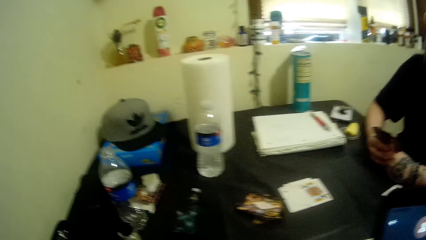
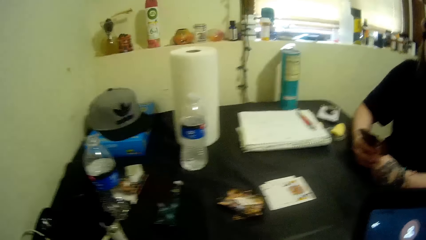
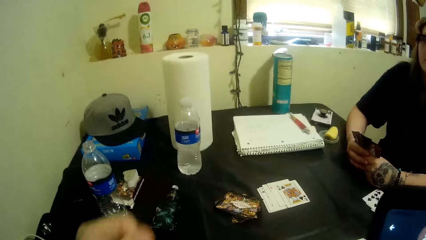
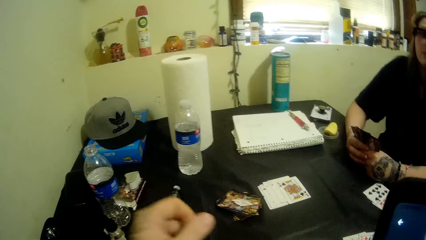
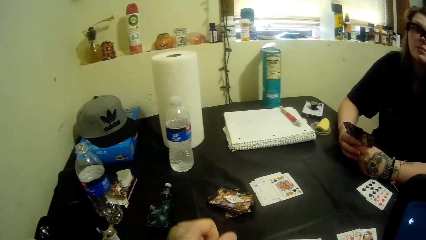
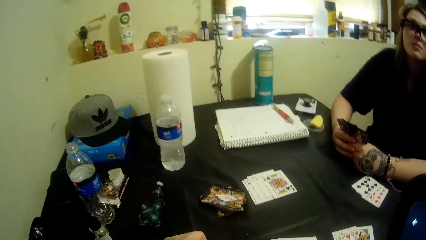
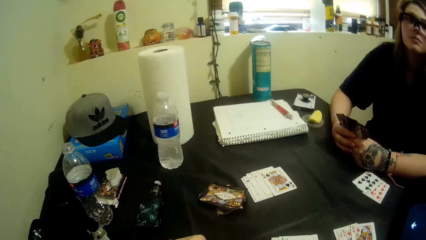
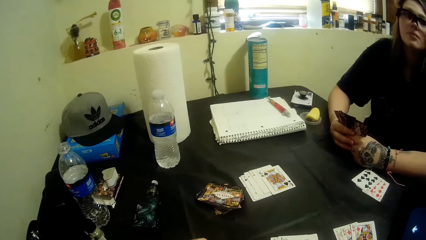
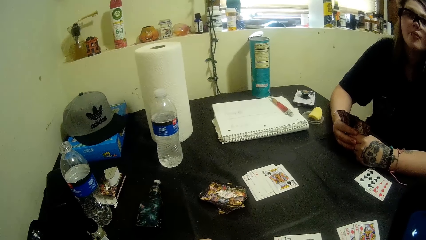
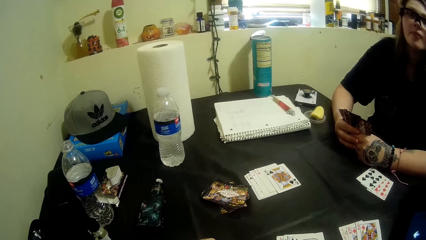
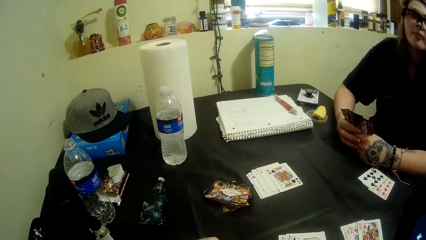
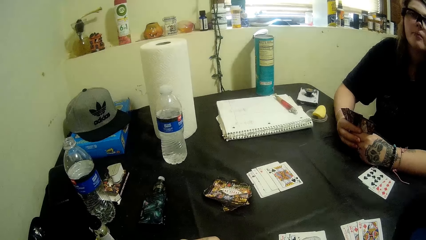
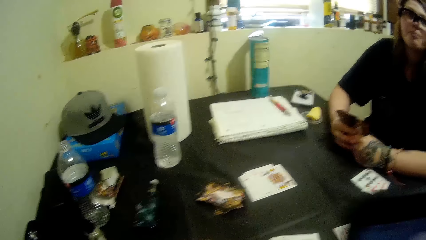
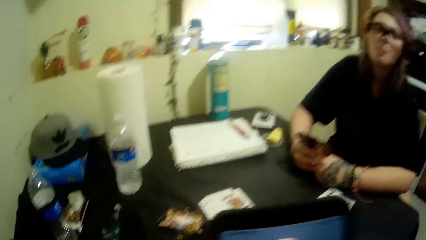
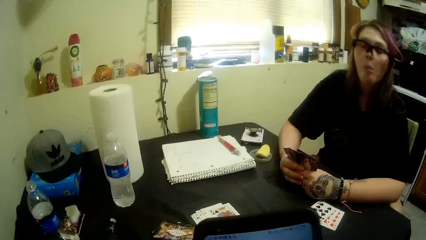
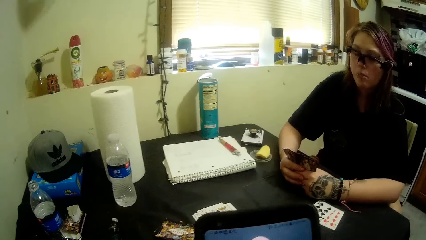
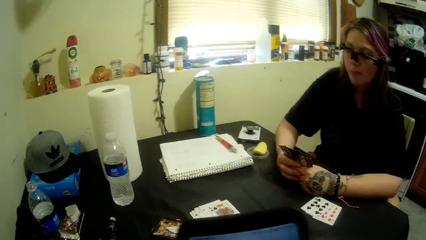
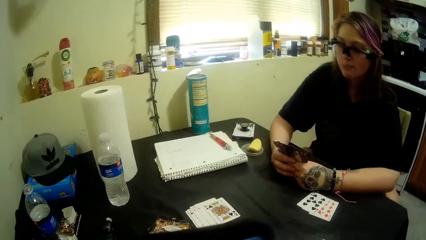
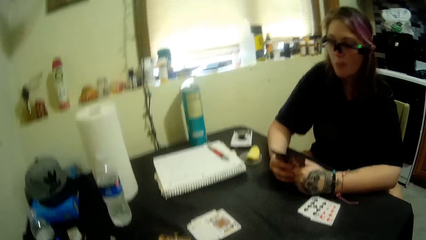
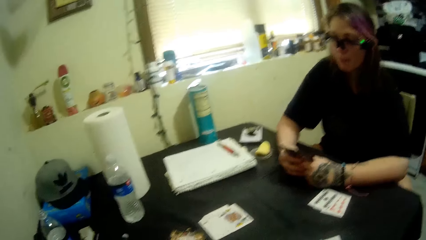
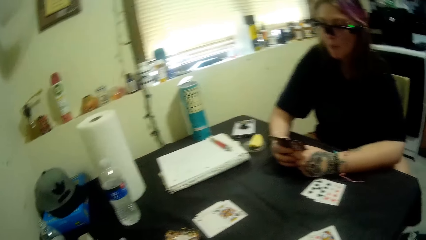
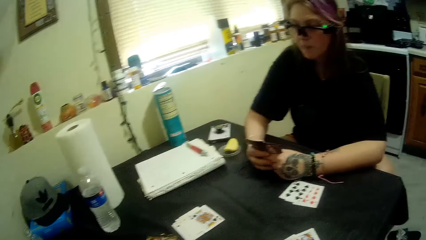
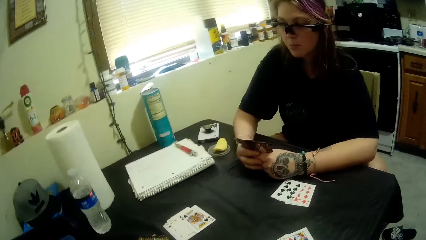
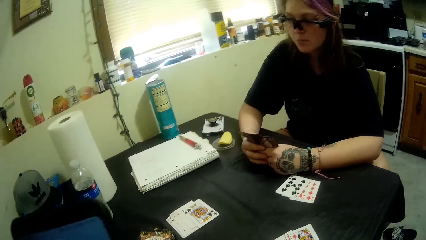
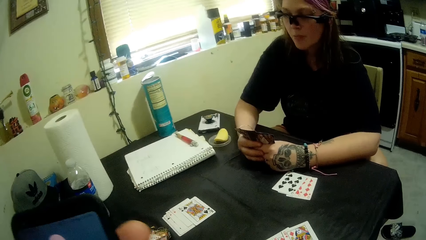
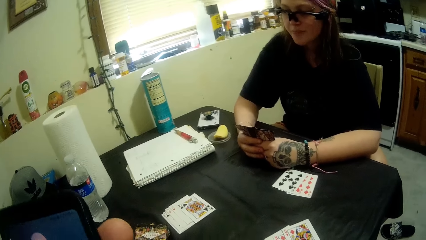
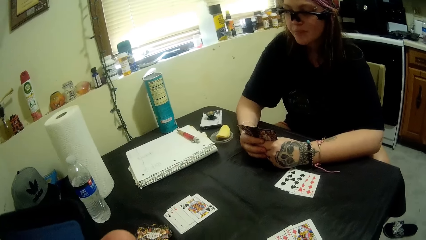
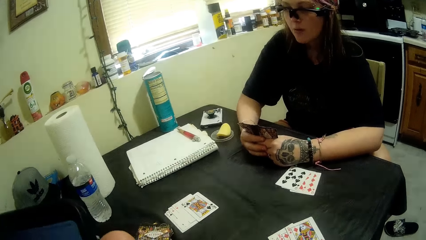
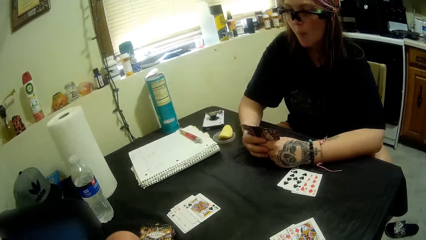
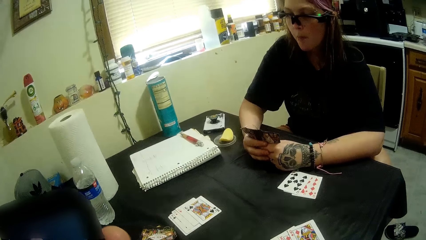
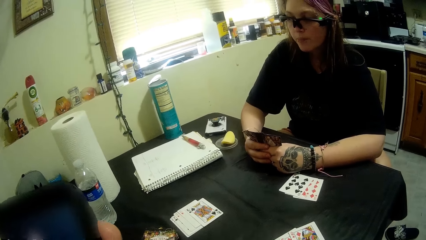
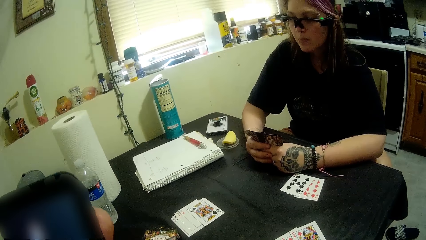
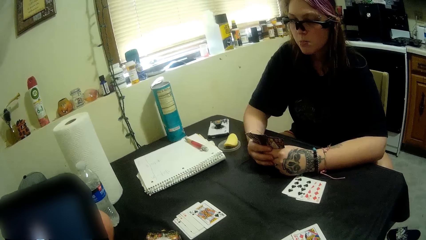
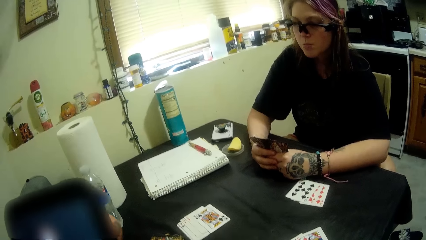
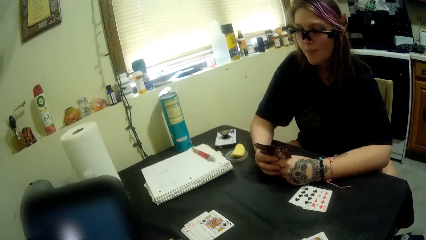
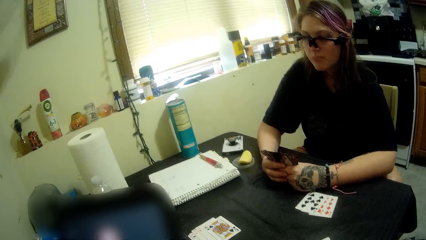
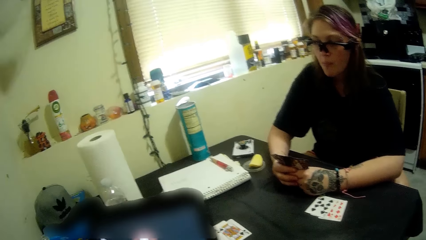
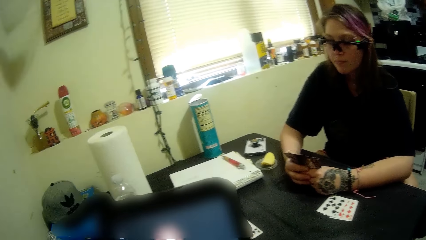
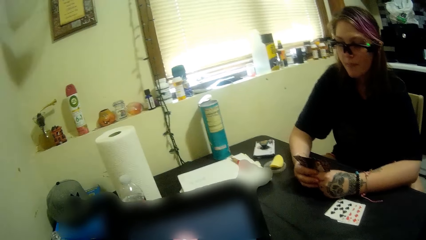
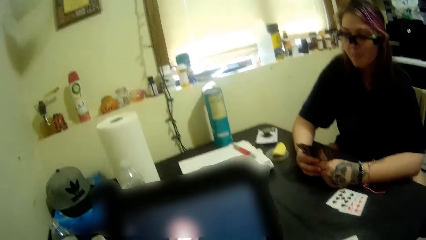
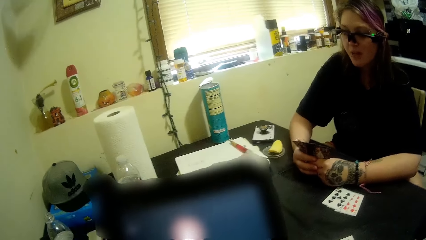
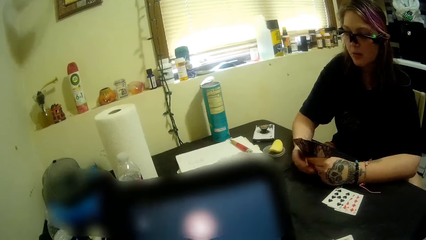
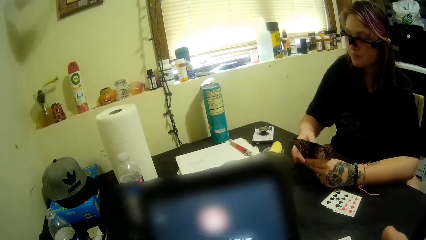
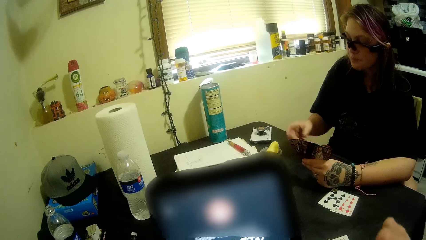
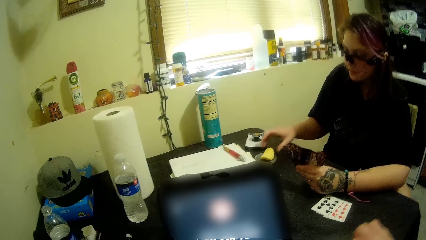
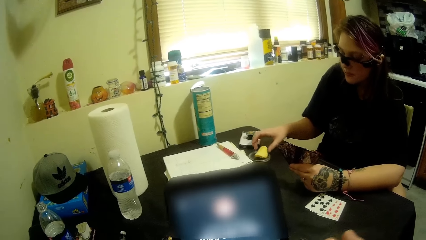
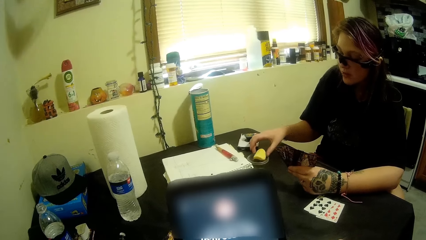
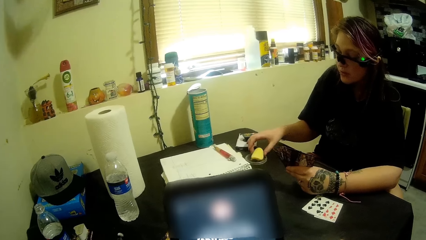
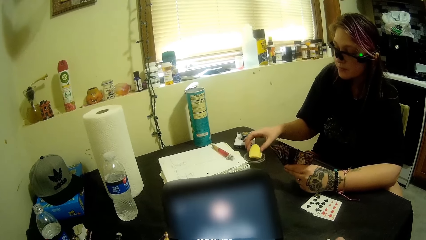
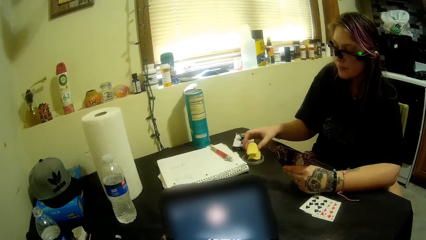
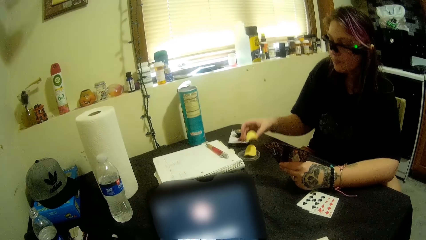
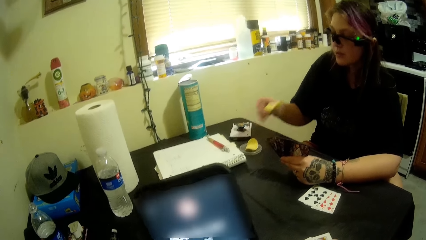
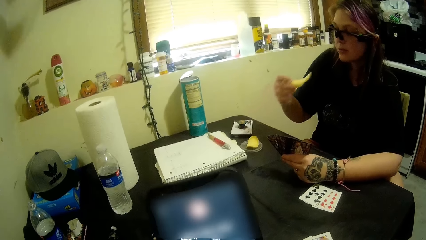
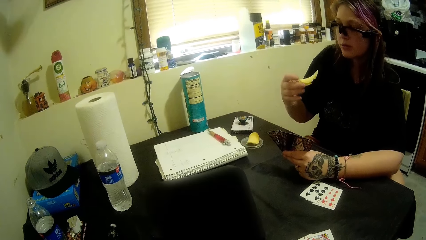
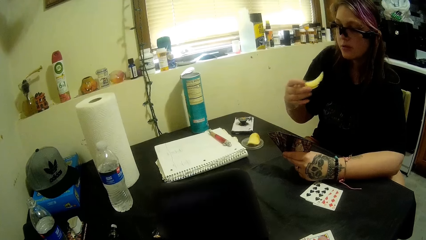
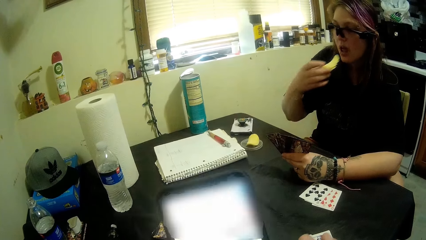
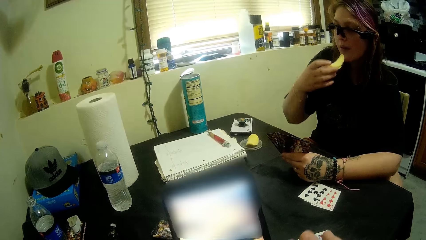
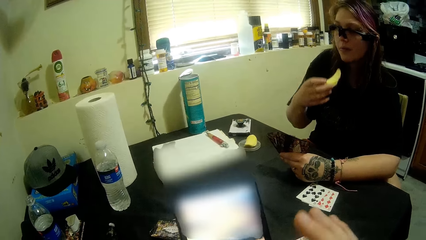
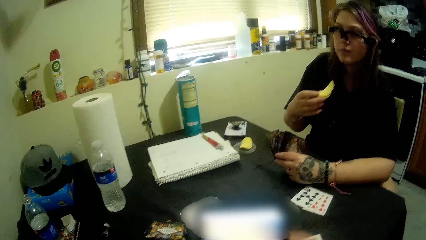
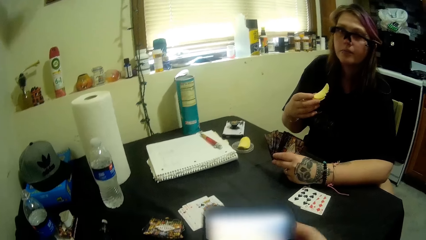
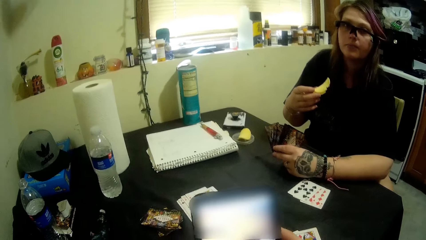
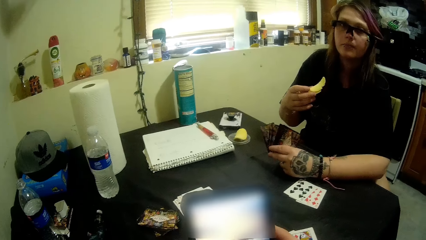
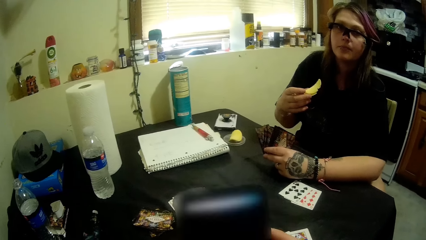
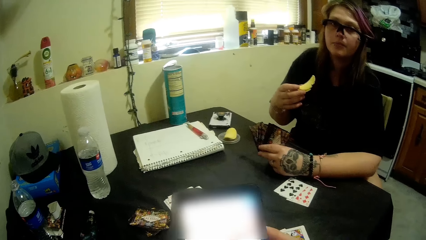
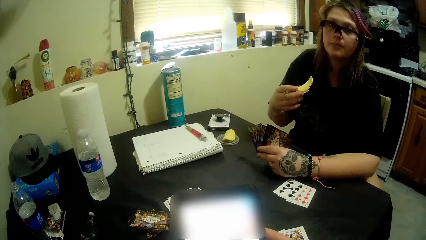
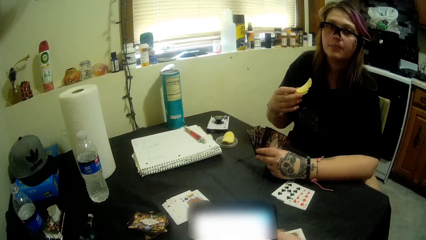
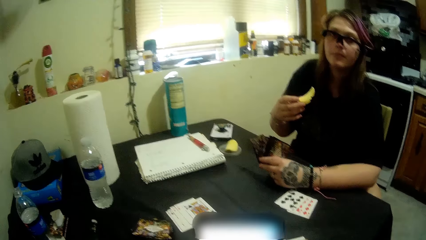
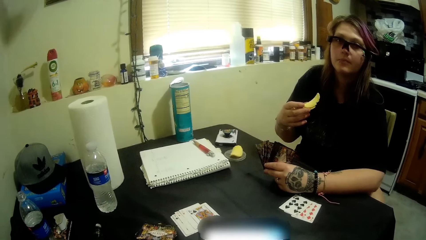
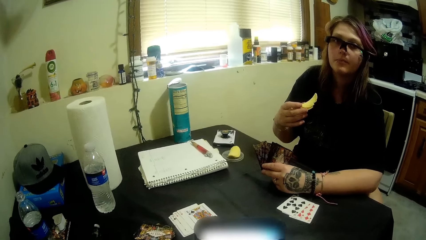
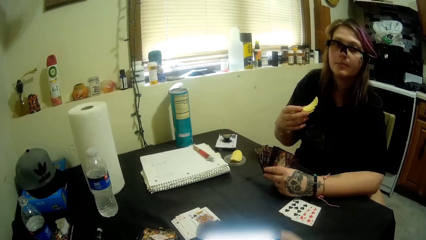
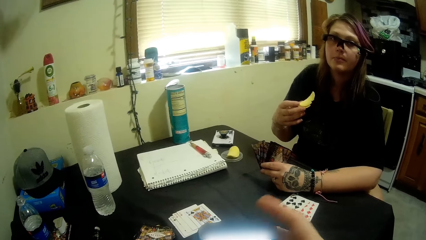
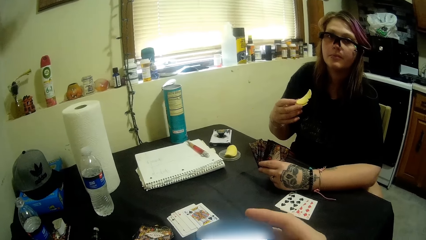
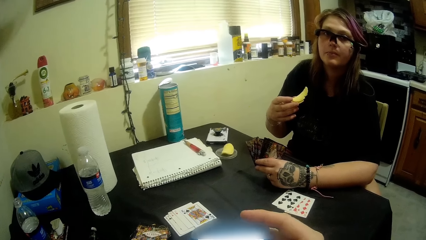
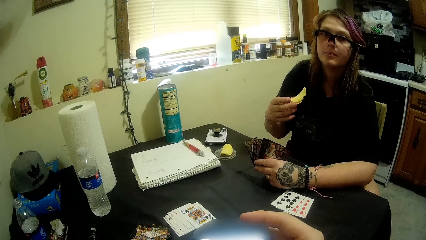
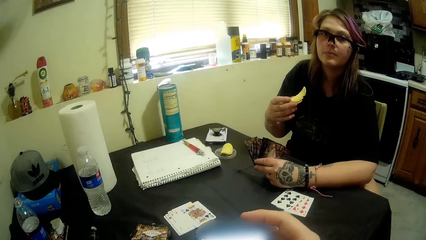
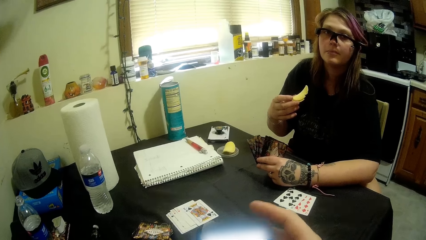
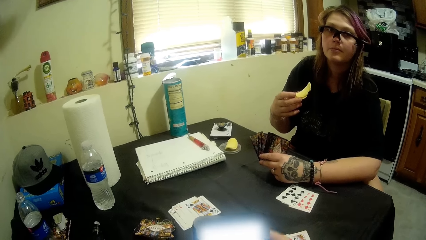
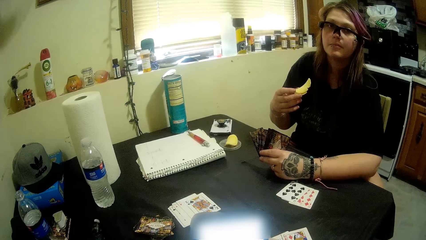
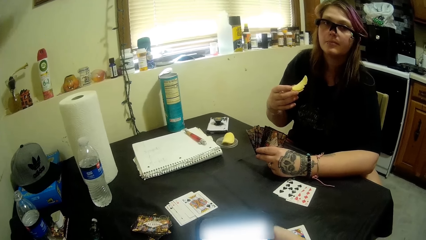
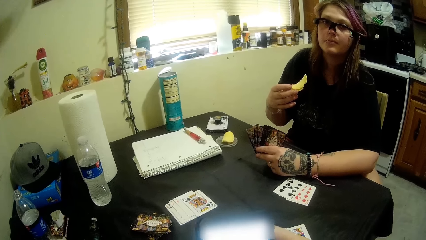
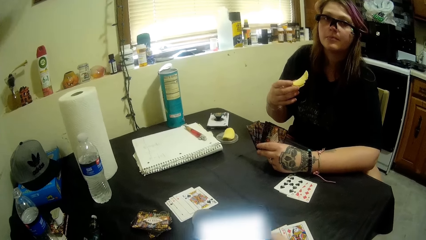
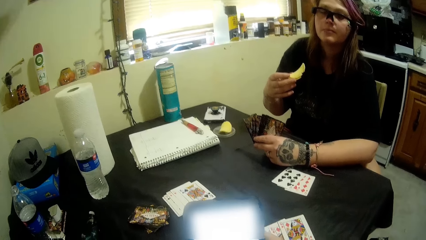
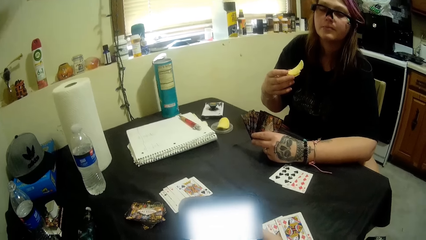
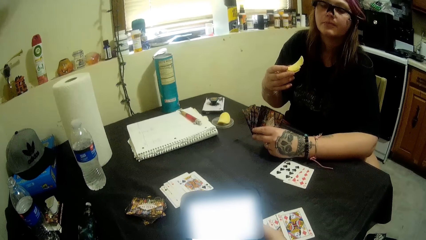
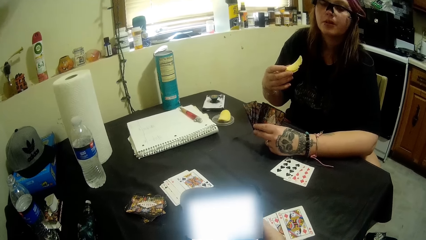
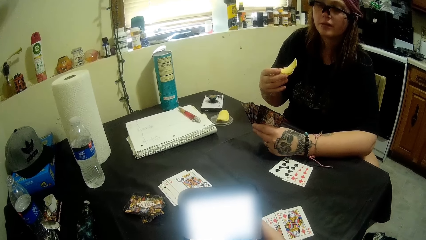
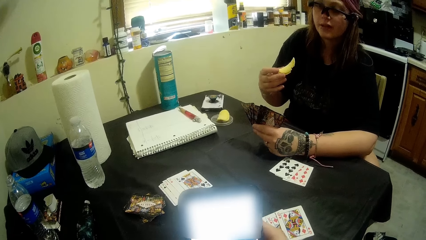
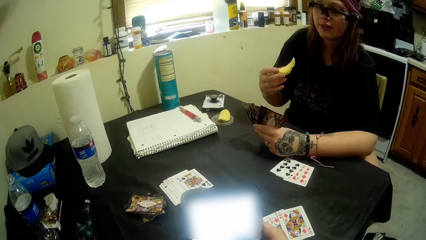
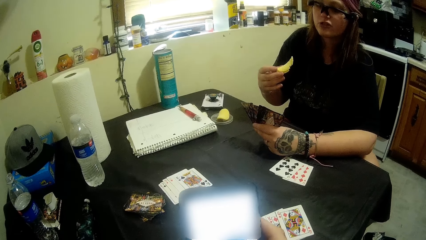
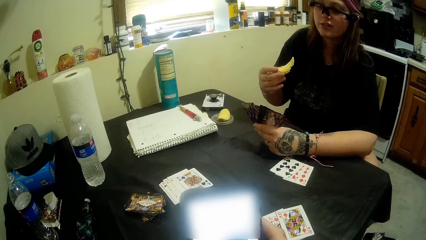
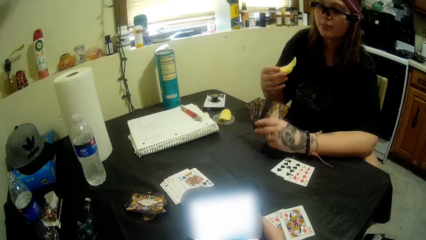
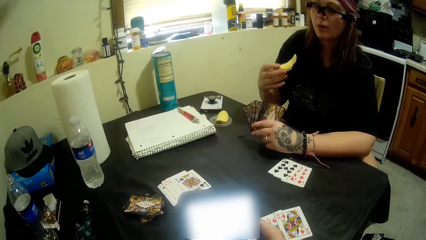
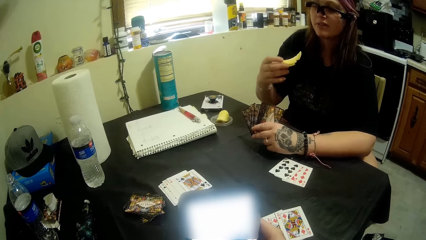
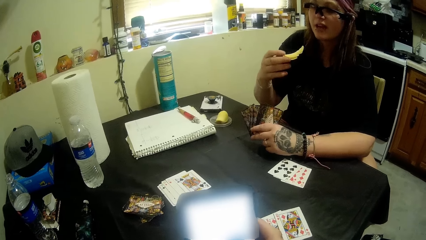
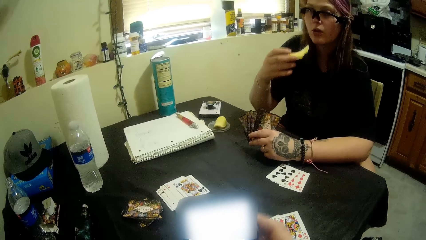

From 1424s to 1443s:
The man scrolls his phone. The camera wearer eats the potato crisp.
